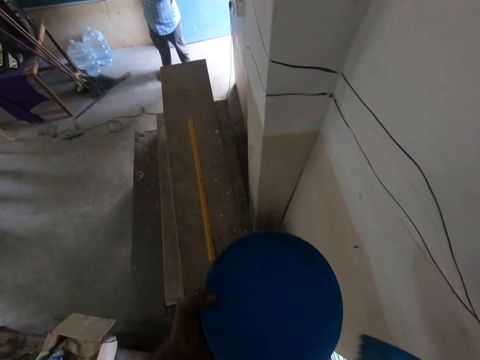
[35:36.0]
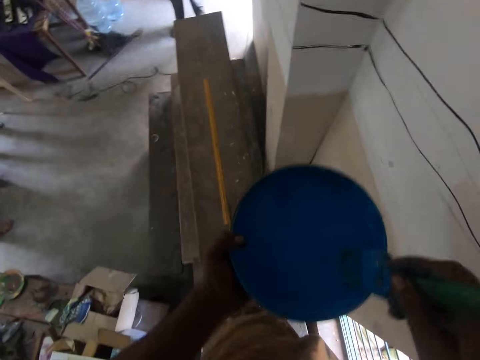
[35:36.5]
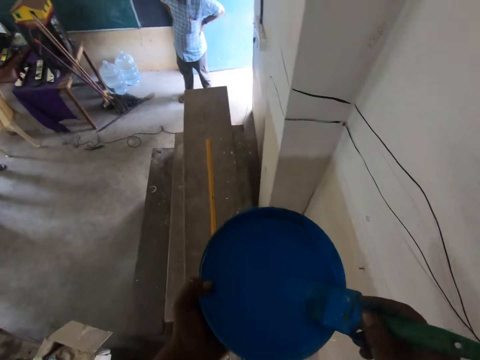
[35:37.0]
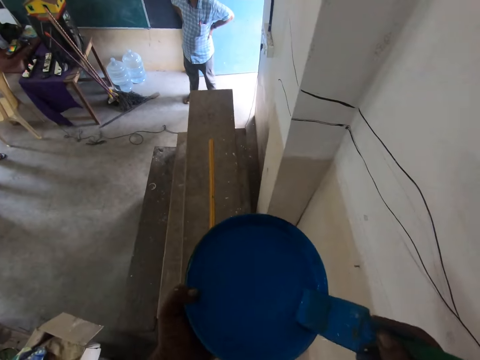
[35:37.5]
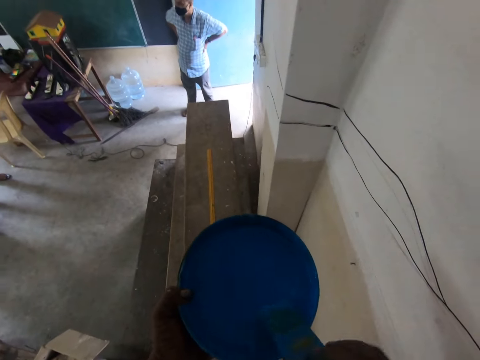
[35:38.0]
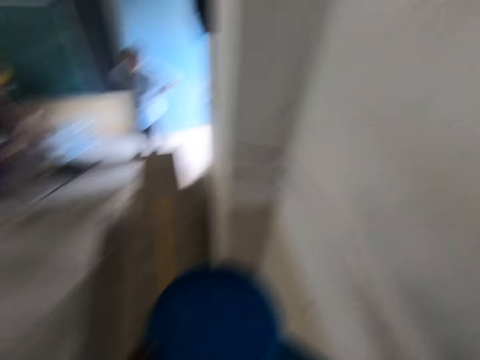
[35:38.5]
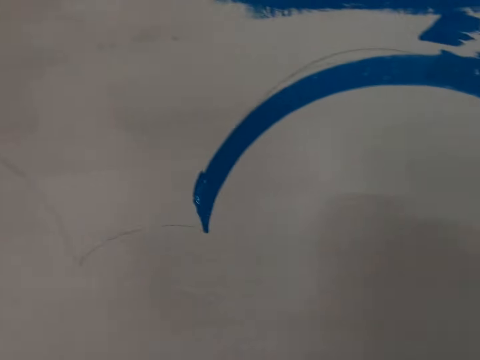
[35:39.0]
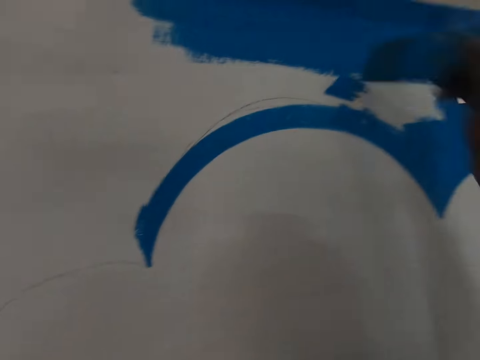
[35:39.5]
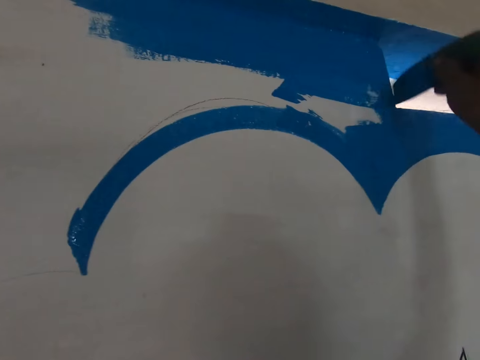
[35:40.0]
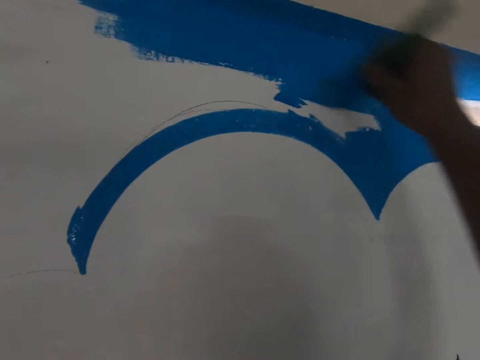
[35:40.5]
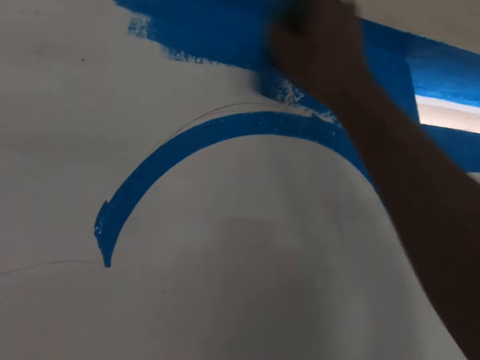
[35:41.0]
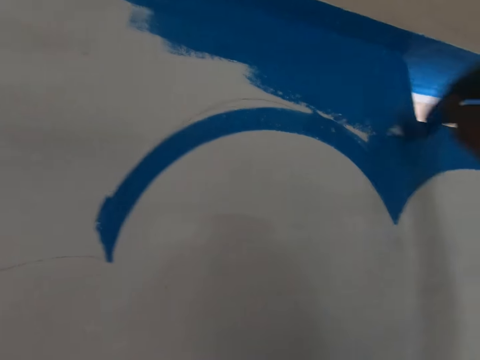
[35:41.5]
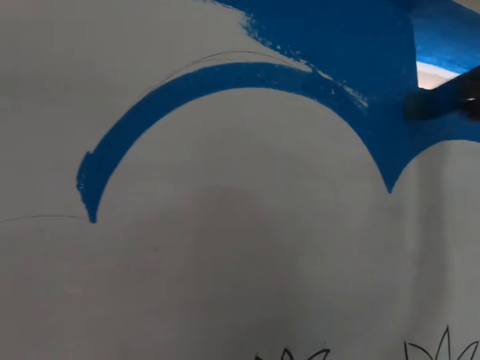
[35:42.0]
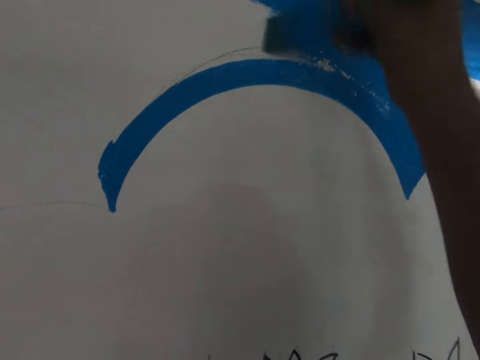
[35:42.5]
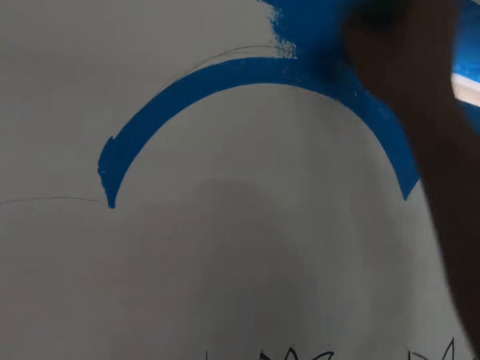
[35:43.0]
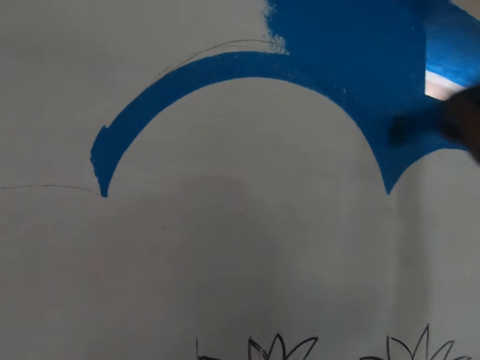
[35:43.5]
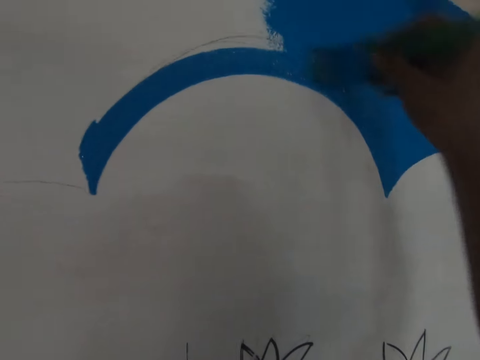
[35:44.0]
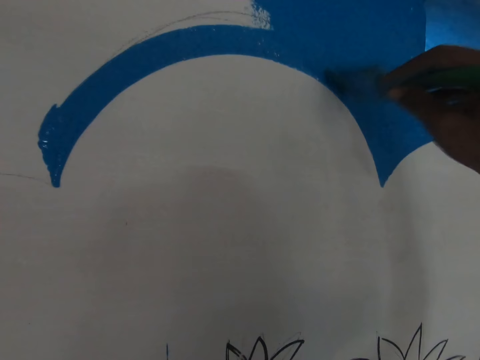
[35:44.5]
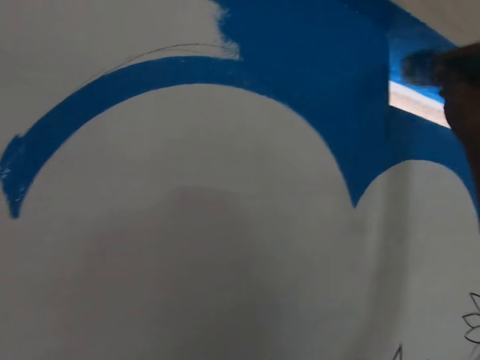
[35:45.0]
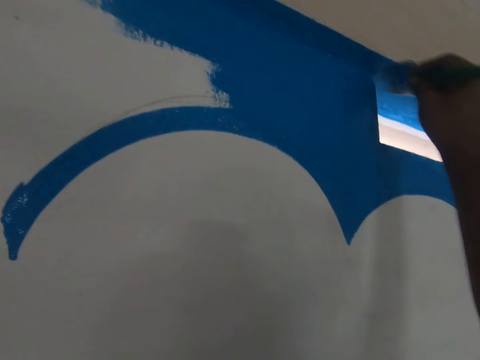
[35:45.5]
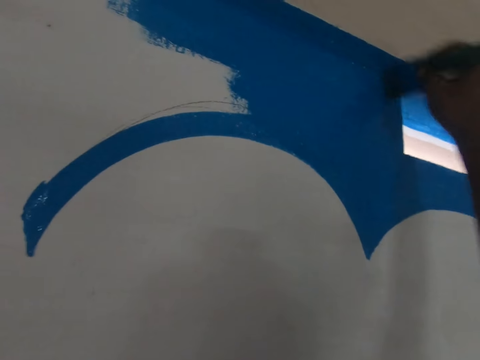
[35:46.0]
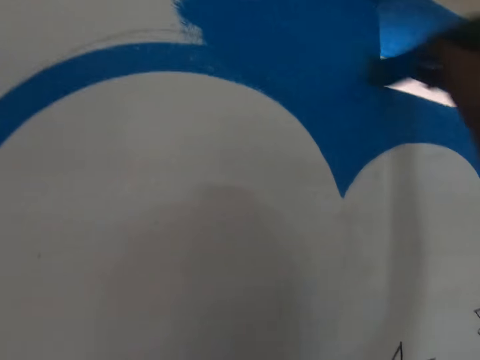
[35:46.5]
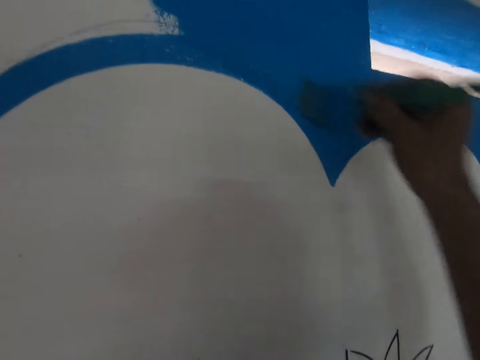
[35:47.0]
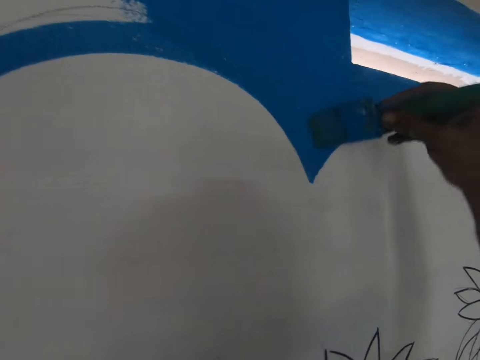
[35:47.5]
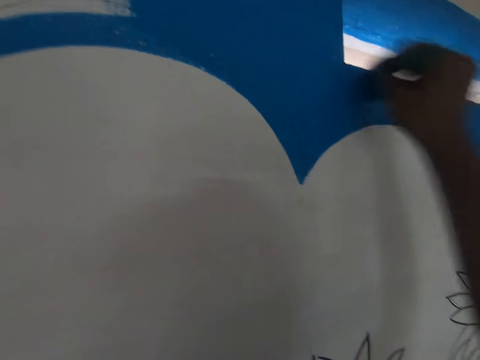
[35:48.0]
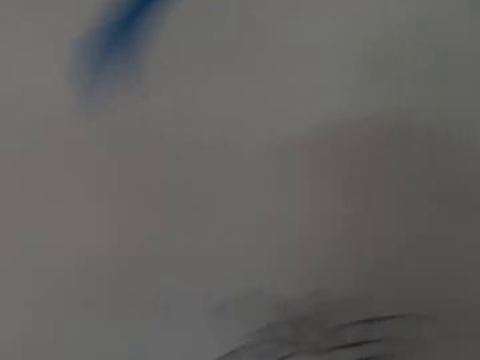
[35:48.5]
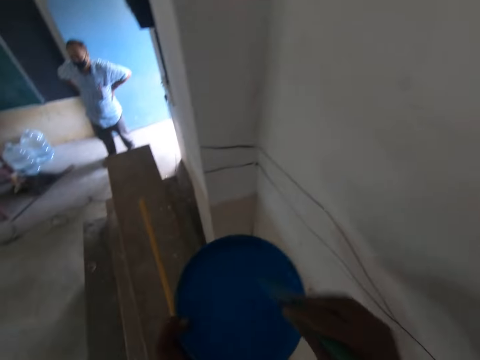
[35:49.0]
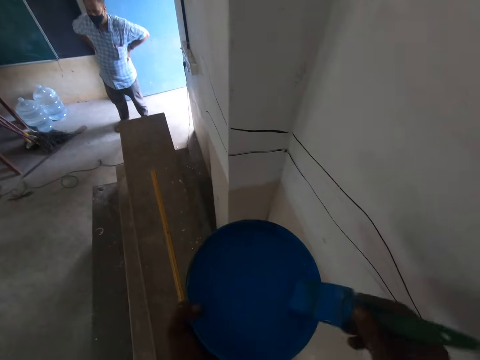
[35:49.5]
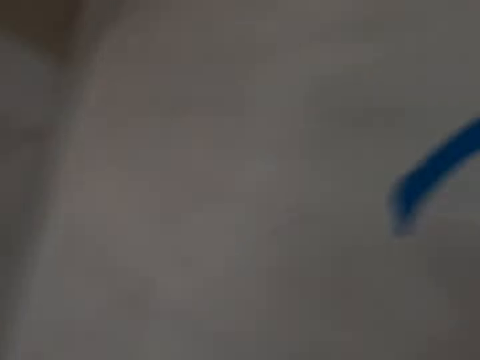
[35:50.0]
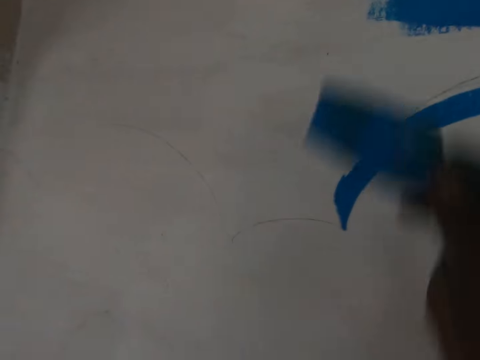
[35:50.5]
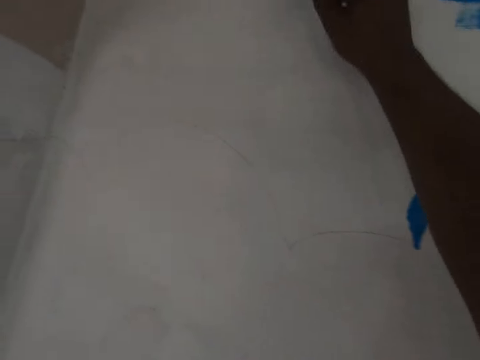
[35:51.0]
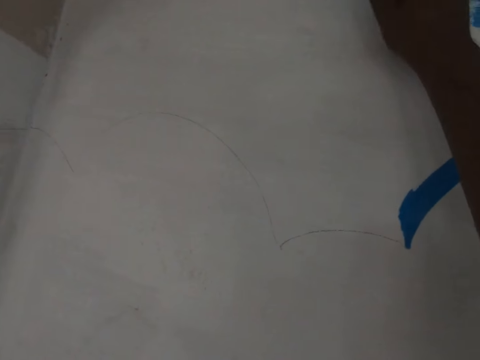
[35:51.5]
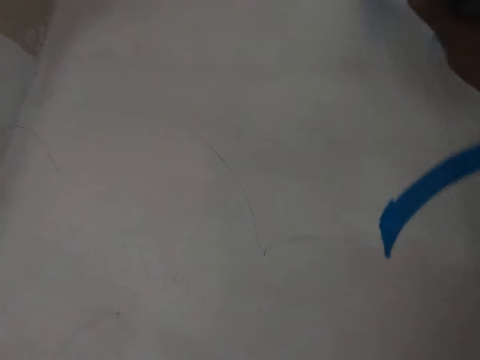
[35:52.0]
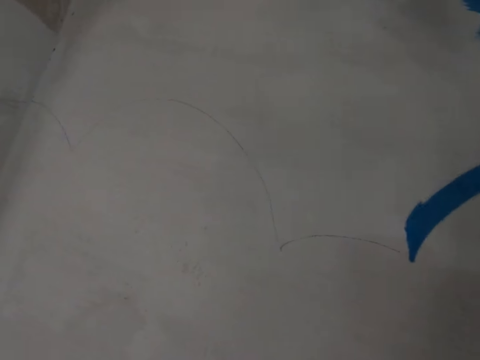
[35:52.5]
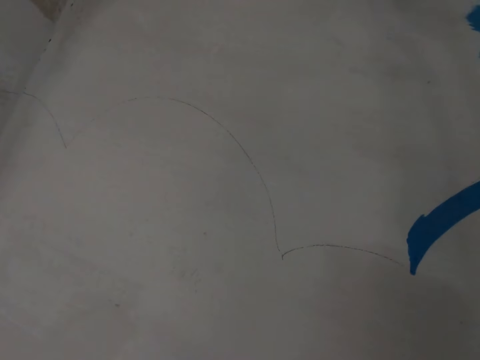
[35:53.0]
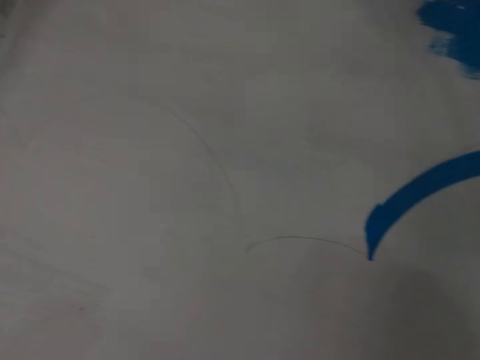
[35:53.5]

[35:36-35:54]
The camera wearer dips the brush in the paint. They paint the wall. They look around. They dip the brush in the paint and paint the wall.

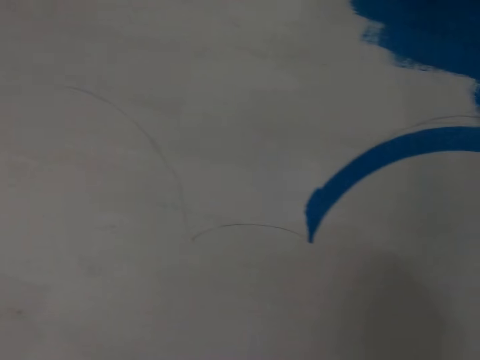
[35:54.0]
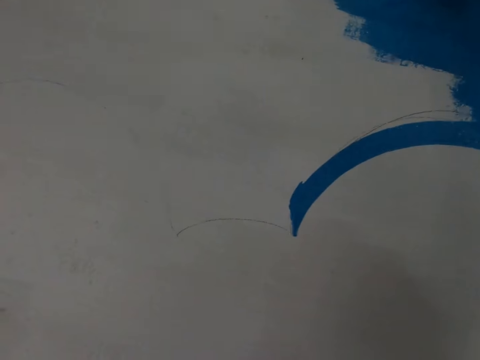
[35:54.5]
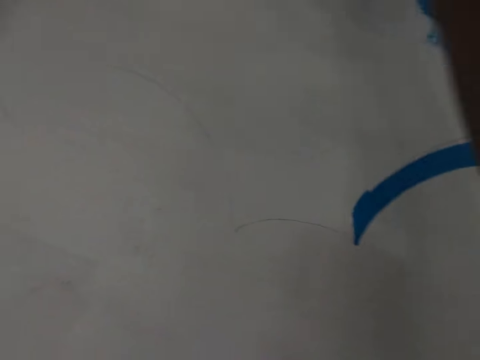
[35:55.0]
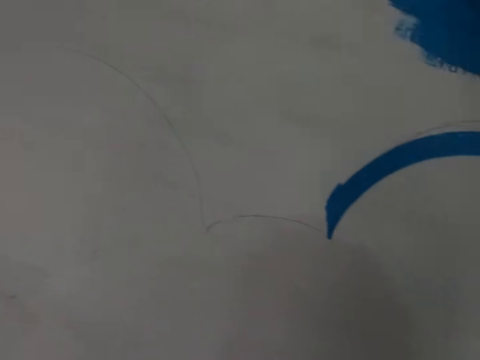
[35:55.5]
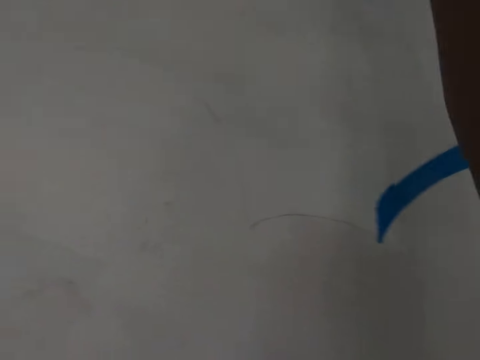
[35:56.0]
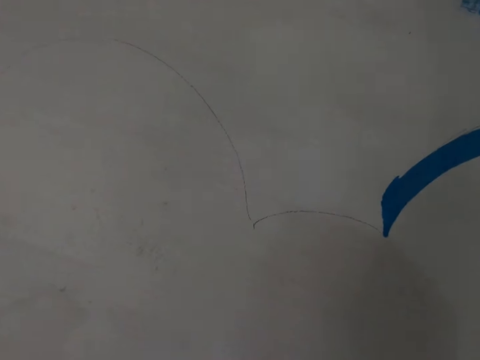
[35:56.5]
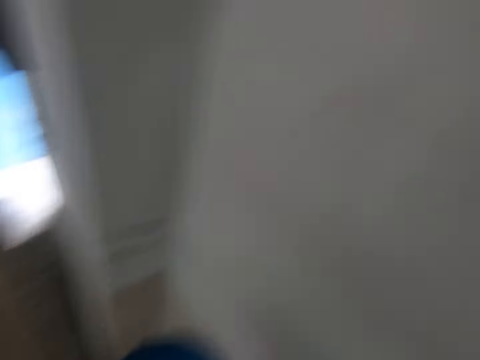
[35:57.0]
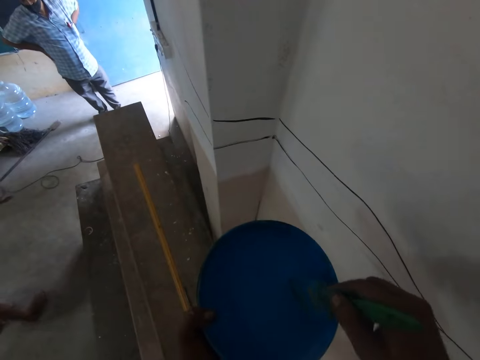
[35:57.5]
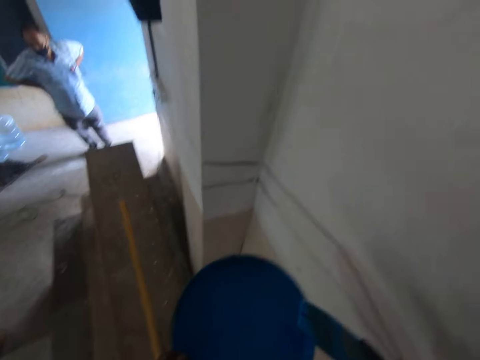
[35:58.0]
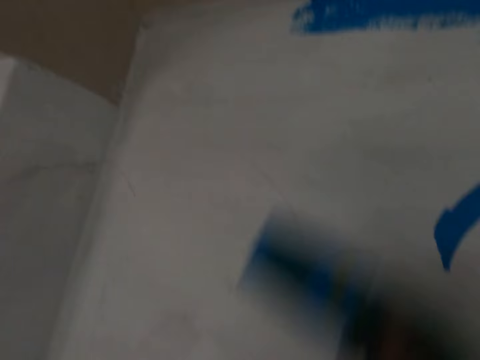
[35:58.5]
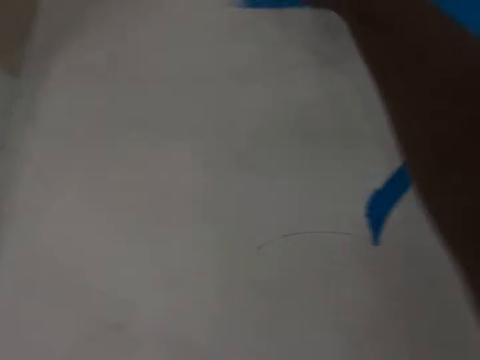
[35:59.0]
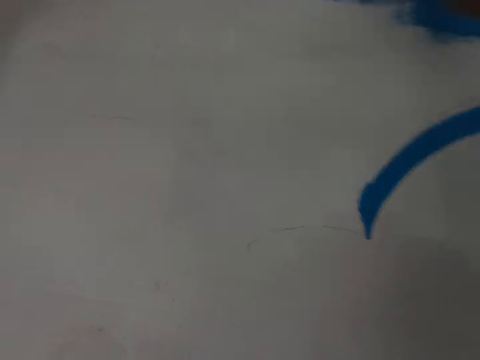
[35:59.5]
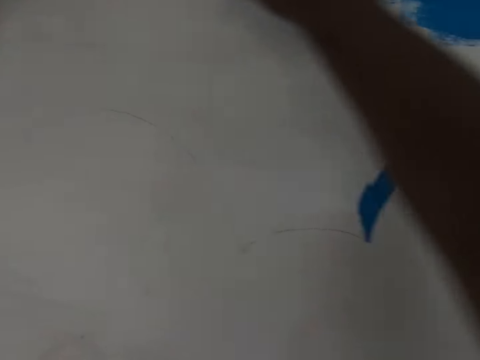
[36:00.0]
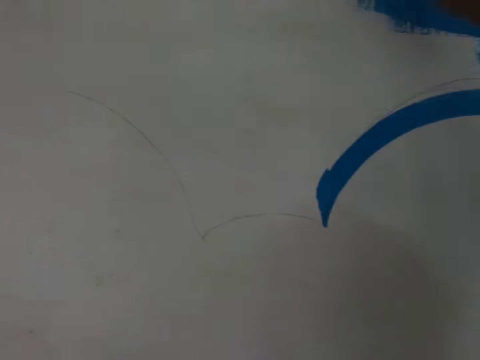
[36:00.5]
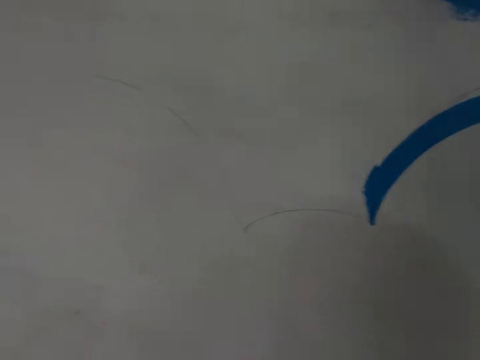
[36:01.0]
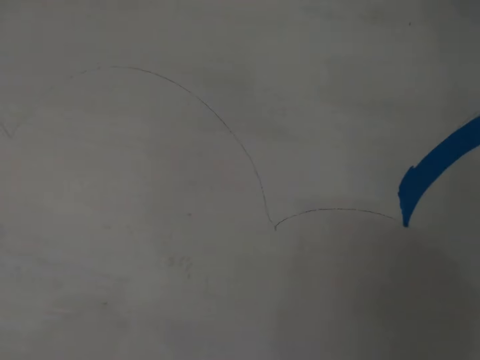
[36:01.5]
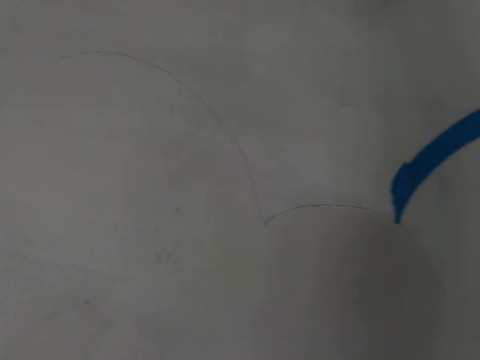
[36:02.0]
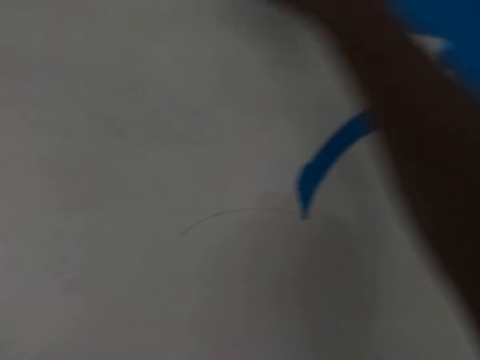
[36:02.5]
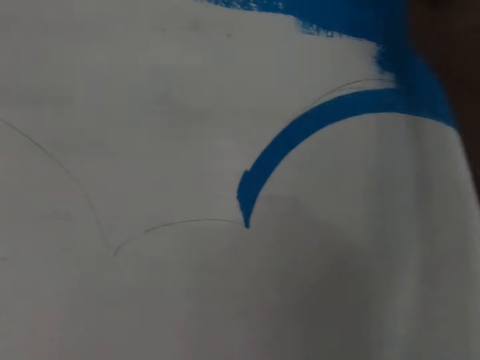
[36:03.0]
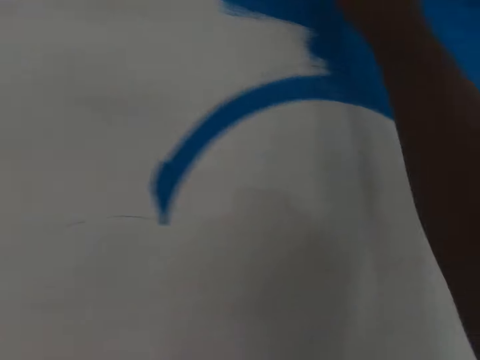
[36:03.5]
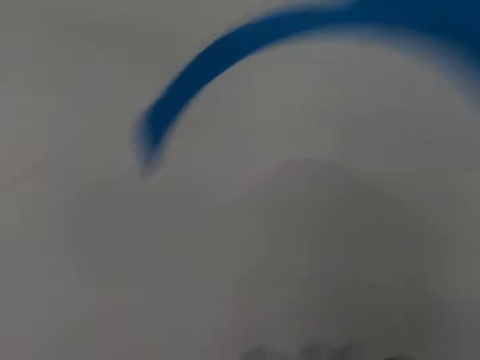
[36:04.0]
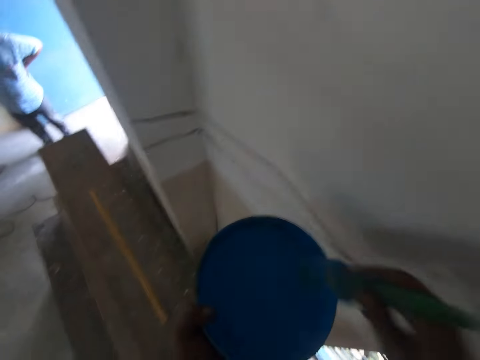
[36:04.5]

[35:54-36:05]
The camera wearer dips the brush in the paint. They paint the wall.
